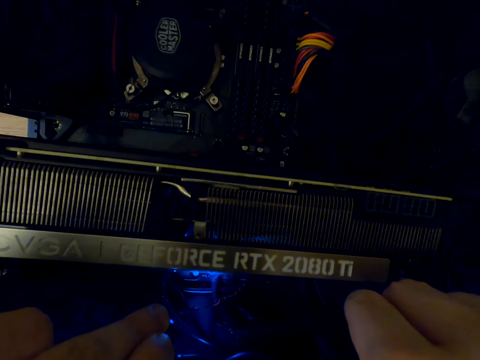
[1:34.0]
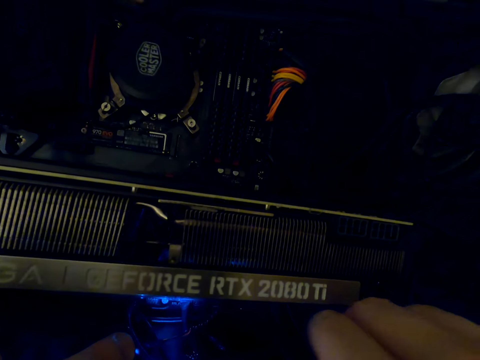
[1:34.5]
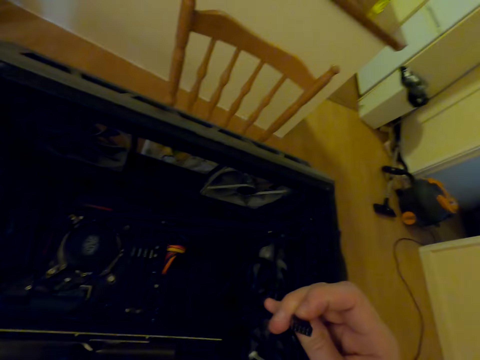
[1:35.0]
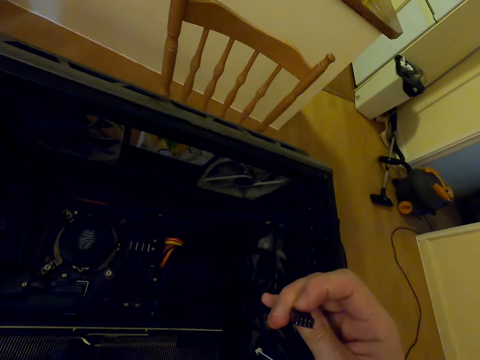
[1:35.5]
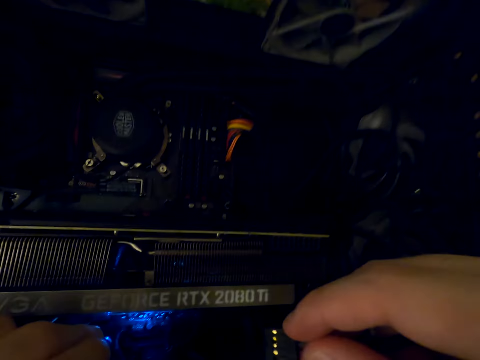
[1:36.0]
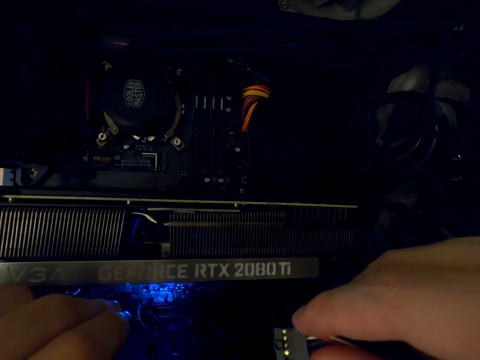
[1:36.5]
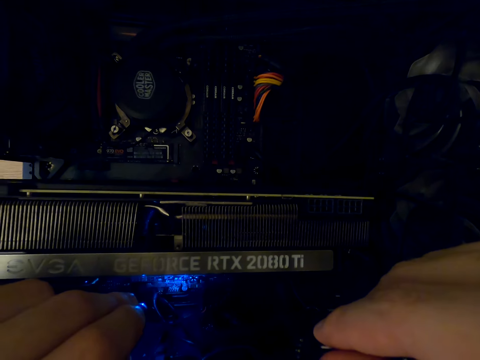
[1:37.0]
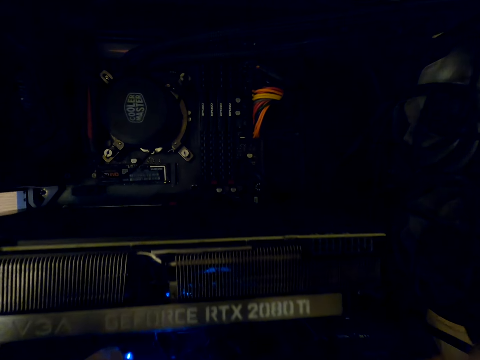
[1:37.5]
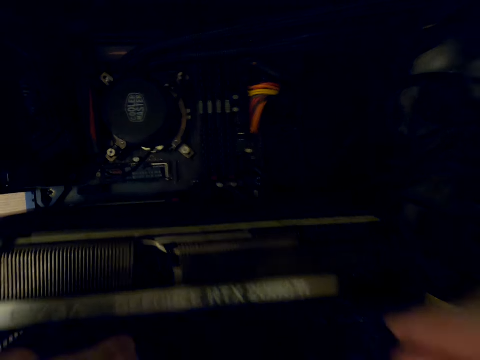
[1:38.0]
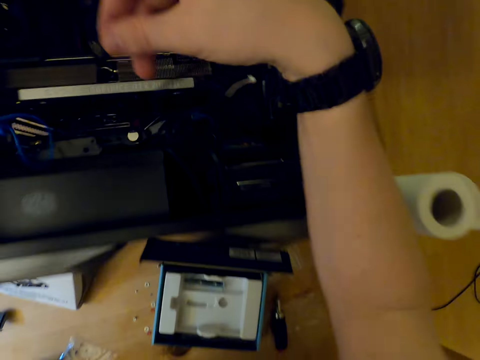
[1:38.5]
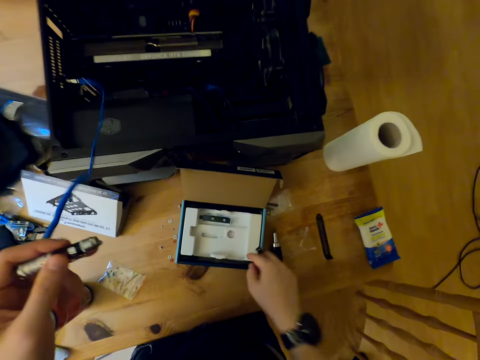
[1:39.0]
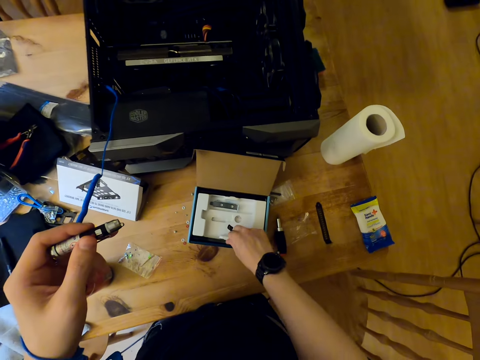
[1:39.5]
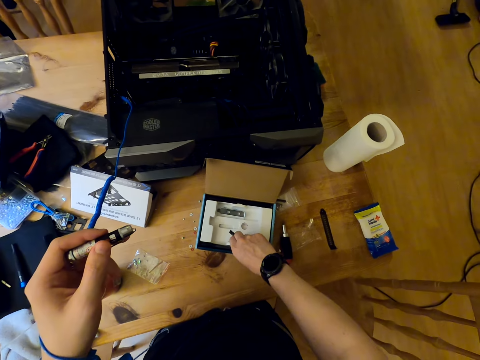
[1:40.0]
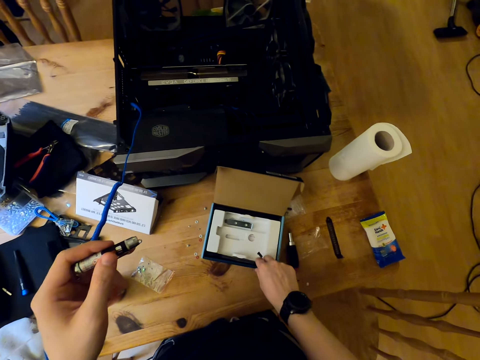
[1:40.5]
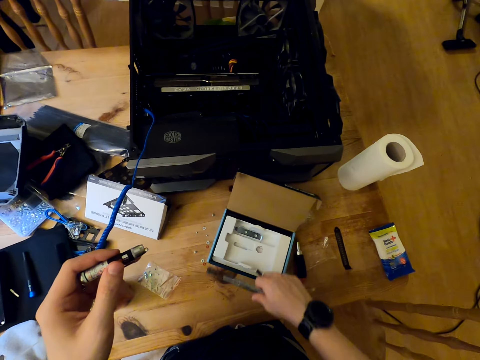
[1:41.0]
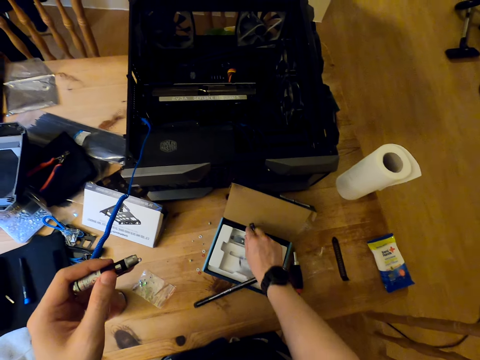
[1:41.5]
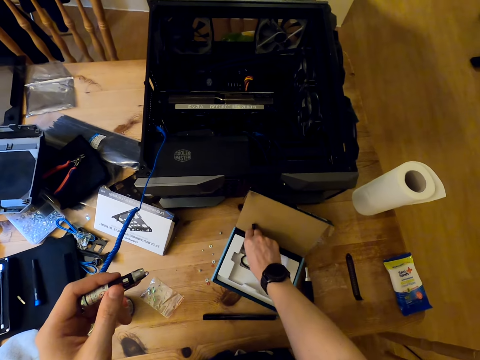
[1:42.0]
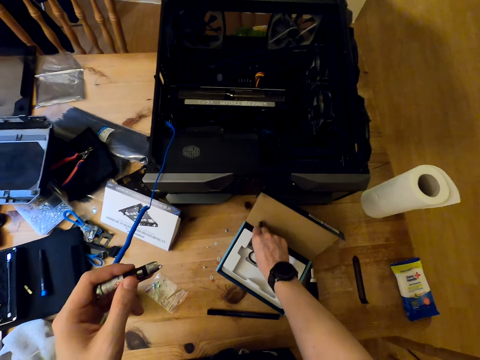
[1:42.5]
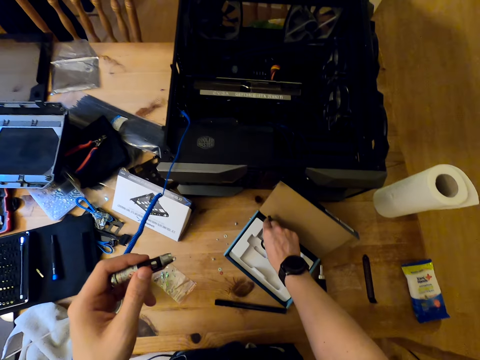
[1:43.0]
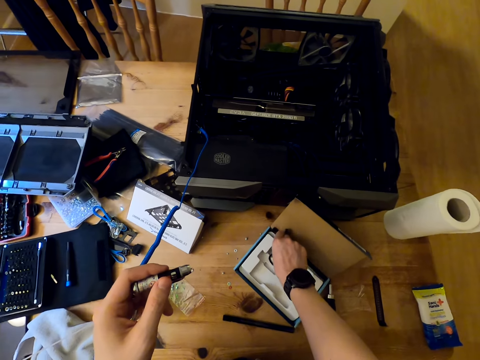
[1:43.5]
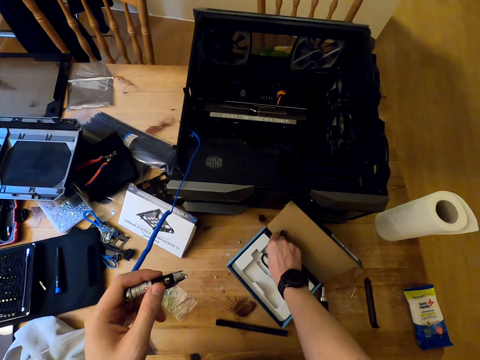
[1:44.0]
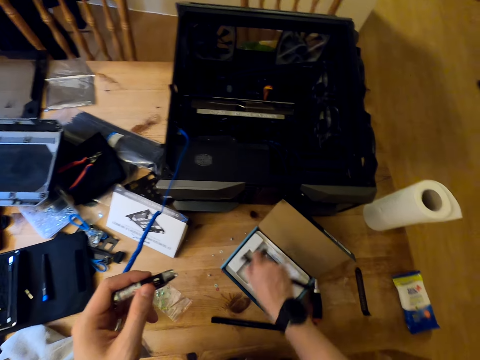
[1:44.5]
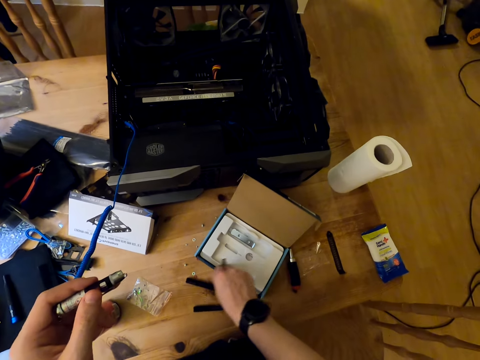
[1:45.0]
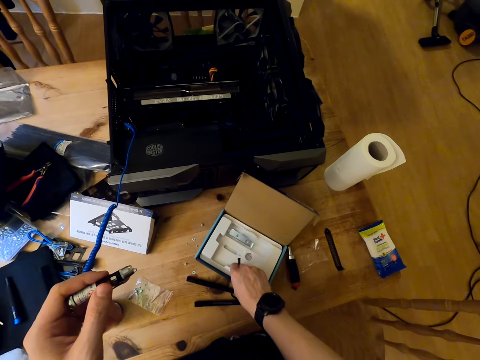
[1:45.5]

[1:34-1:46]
The camera wearer stares at the wire cable in his hand. He fixes the cable to the CPU. He stares at the parts of the cooler master machine. He removes the parts of the cooler master from the box. He drops something. He picks something. He drops something.

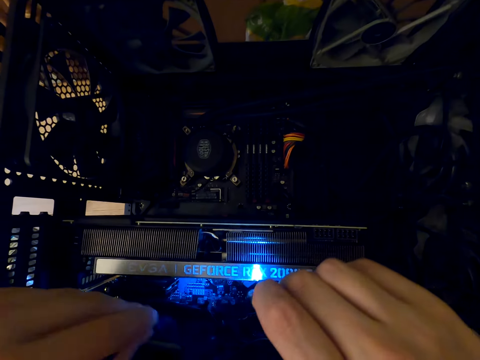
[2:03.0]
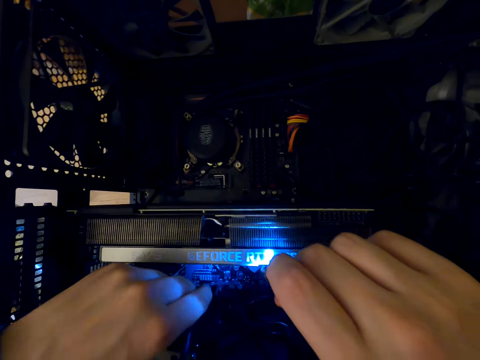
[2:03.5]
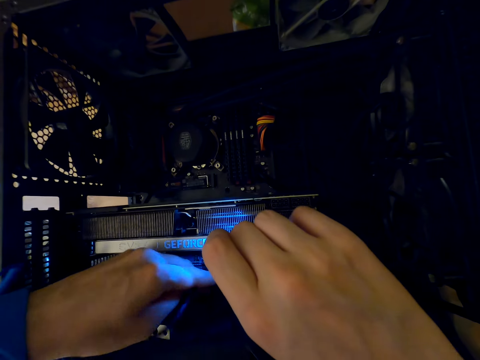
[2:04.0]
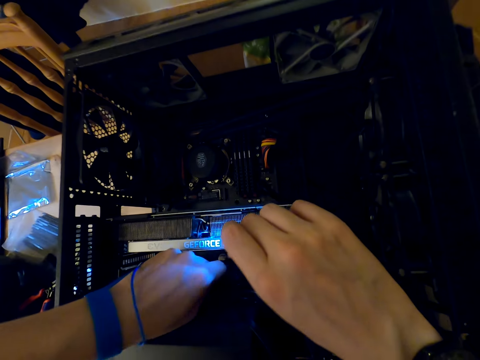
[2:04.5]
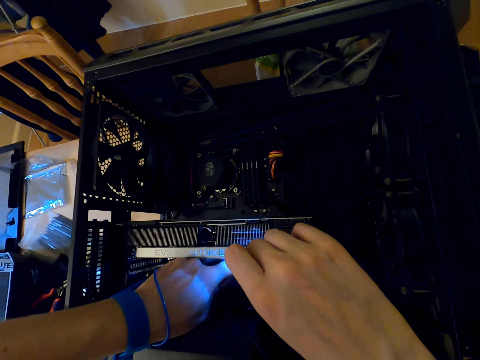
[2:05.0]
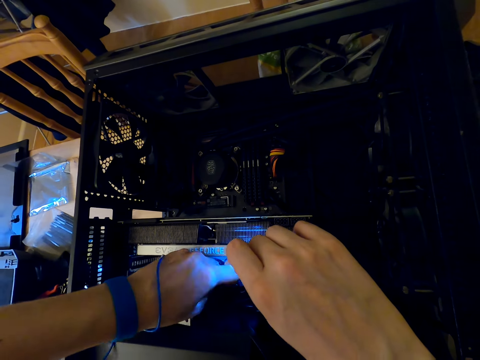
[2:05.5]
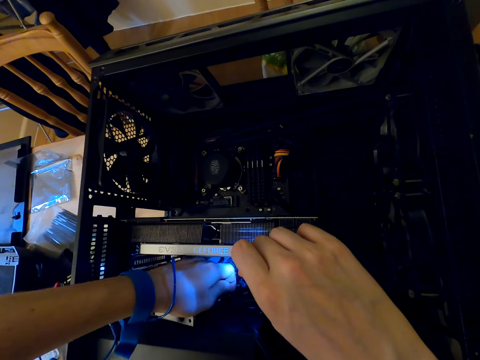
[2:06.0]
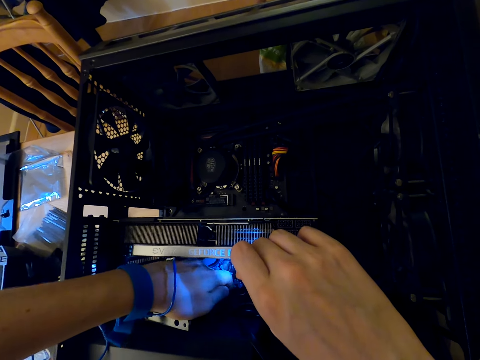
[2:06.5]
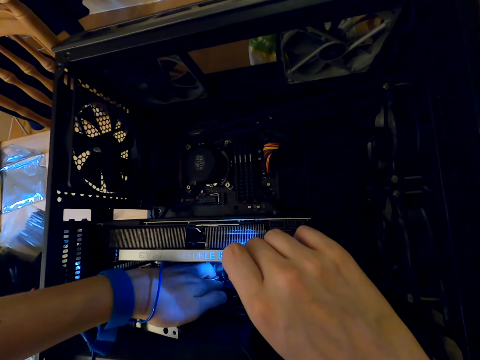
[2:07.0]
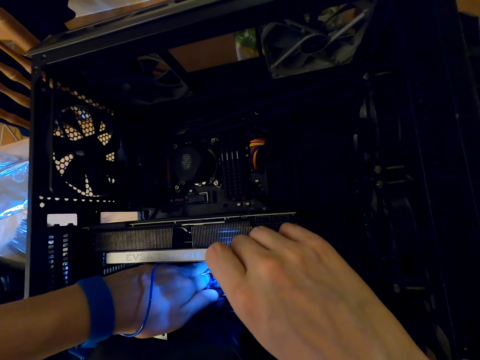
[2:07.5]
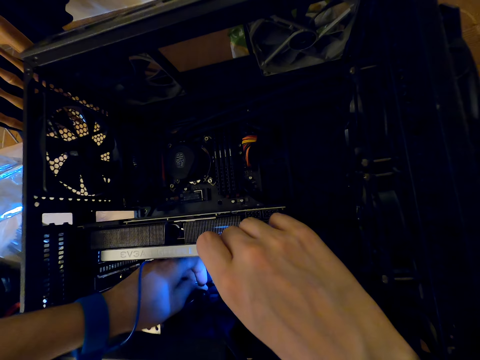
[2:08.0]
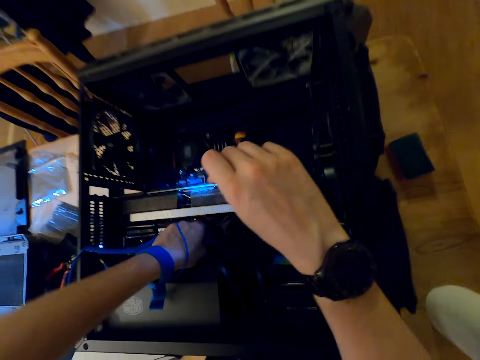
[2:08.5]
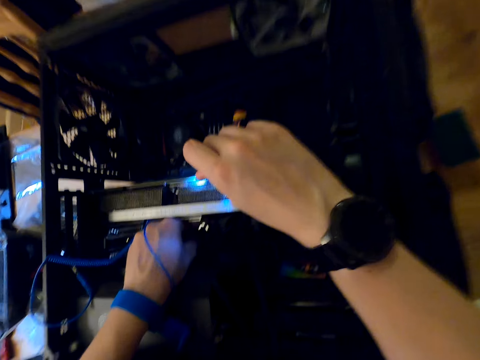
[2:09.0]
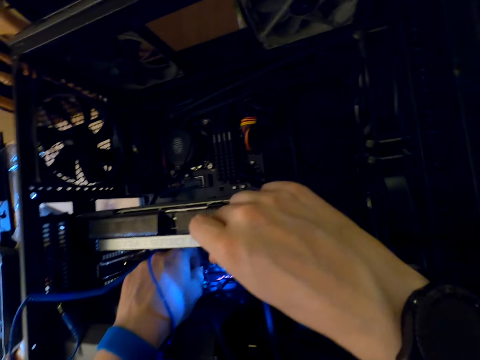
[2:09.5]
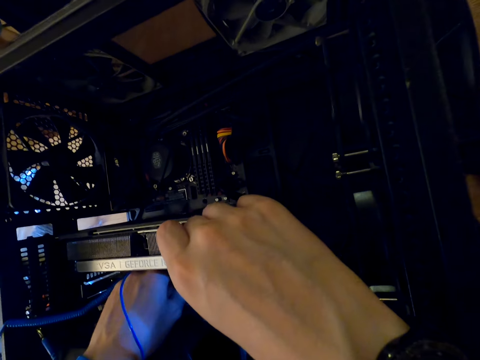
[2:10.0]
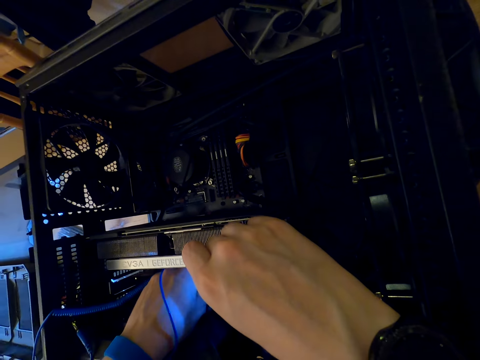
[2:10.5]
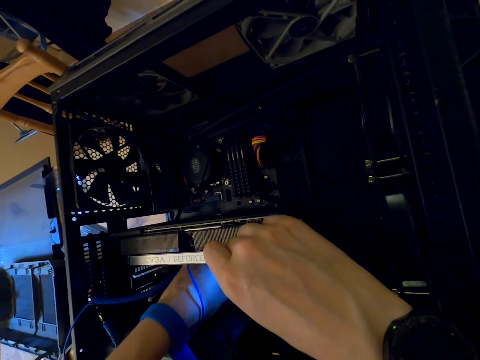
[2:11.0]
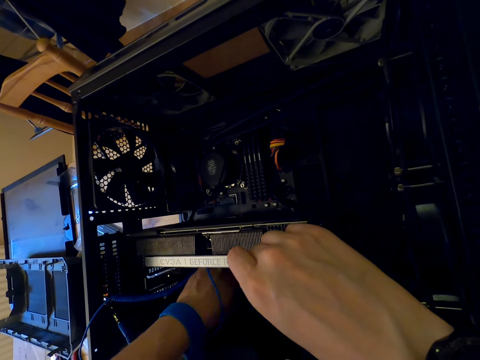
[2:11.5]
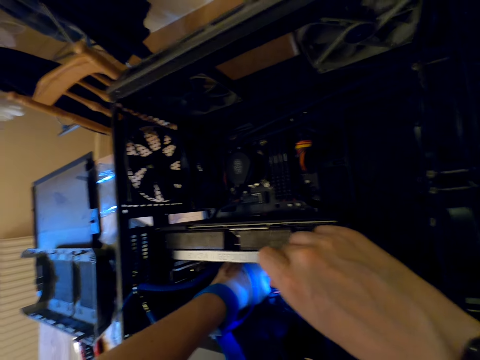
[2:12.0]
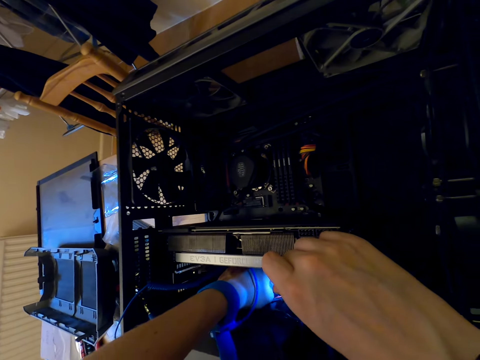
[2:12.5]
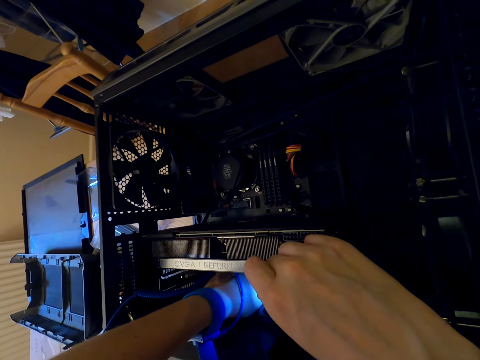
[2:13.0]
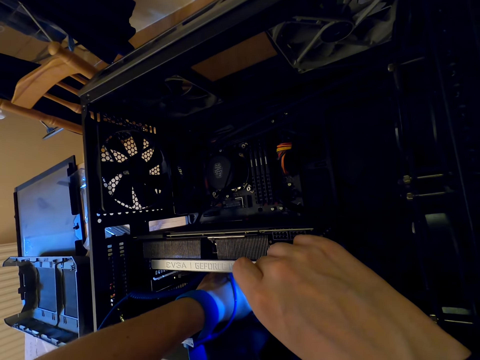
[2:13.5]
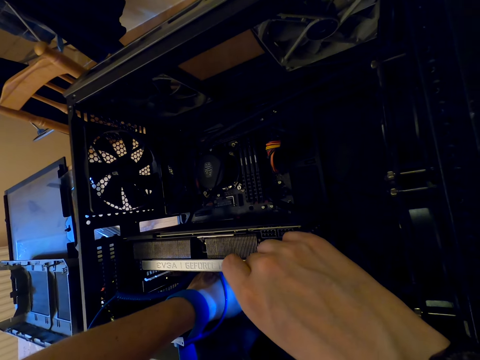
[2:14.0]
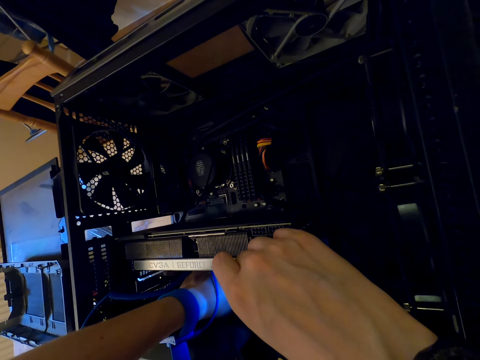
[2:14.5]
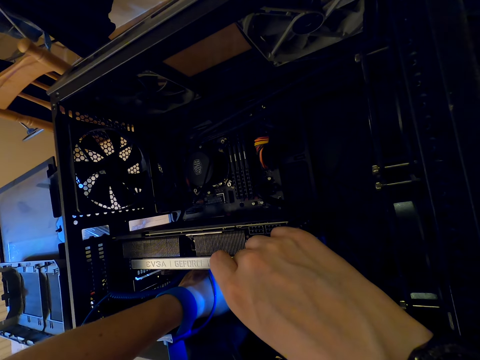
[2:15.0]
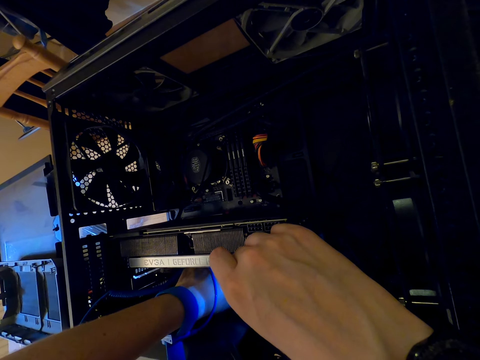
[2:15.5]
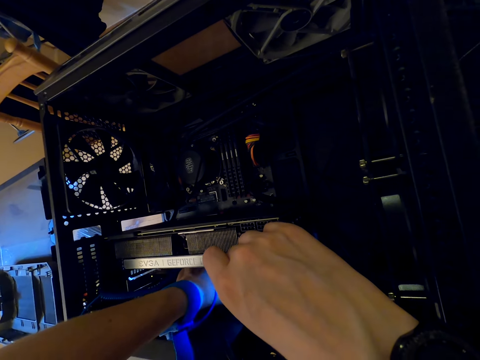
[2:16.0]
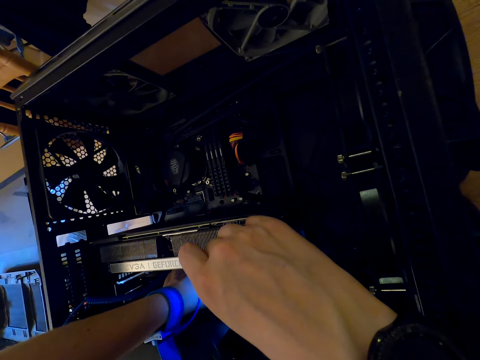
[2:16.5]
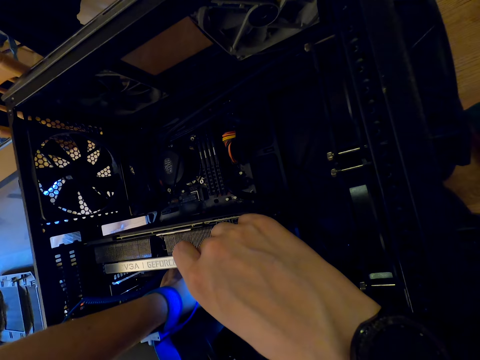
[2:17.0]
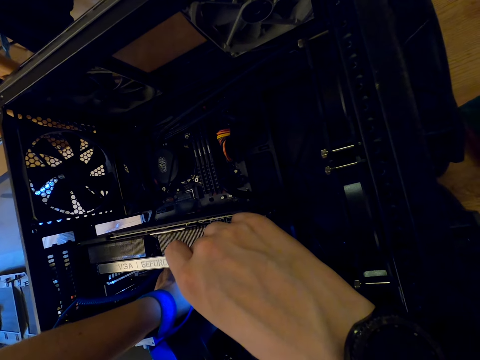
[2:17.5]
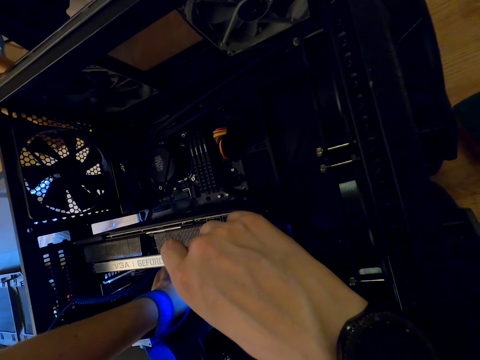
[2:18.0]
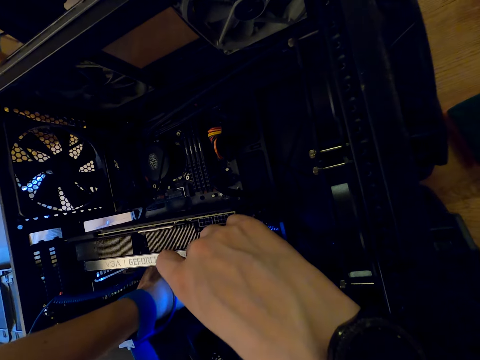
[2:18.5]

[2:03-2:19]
The camera wearer lights the parts of the cooler master with a torch. They connect the wire cable in the cooler master machine.
